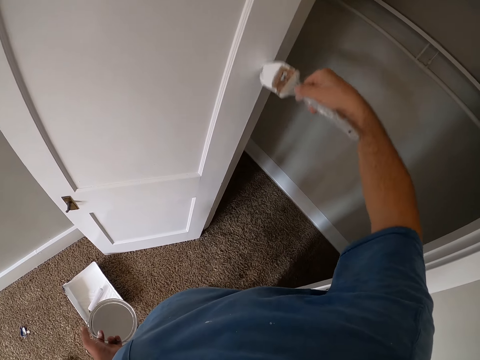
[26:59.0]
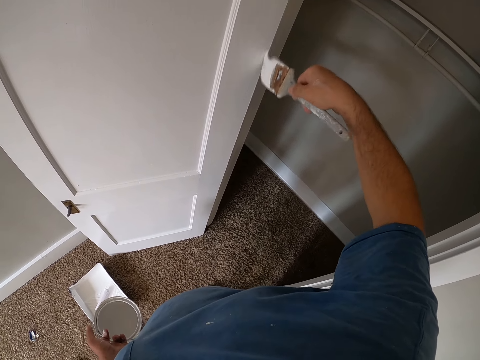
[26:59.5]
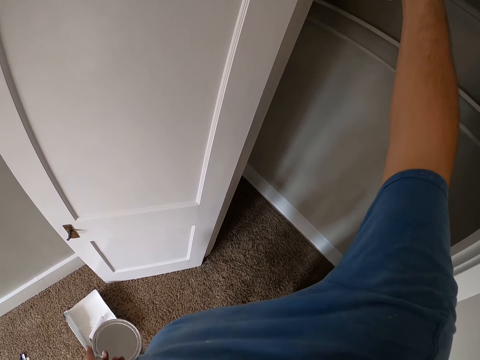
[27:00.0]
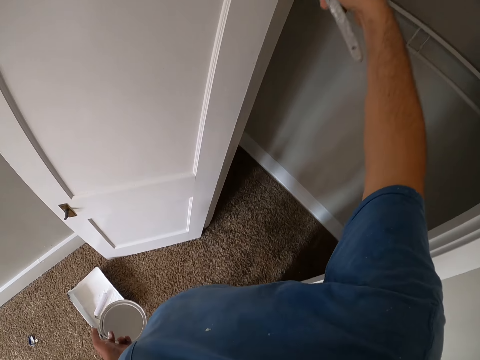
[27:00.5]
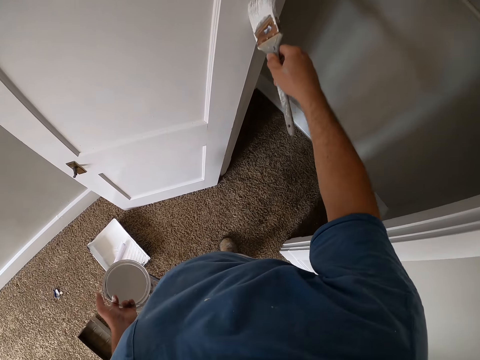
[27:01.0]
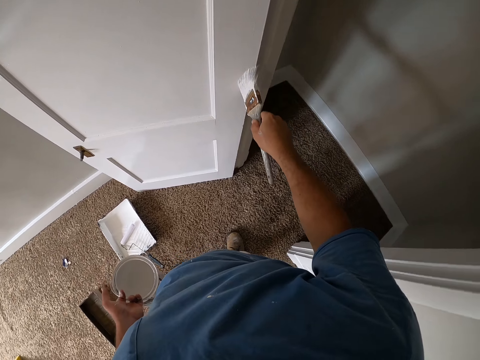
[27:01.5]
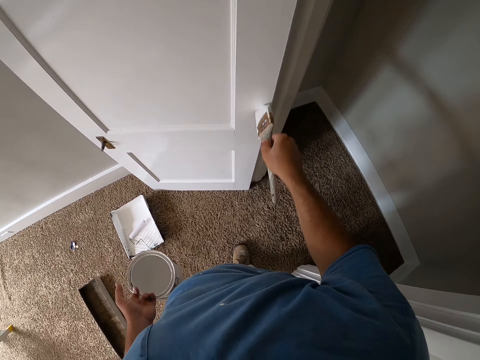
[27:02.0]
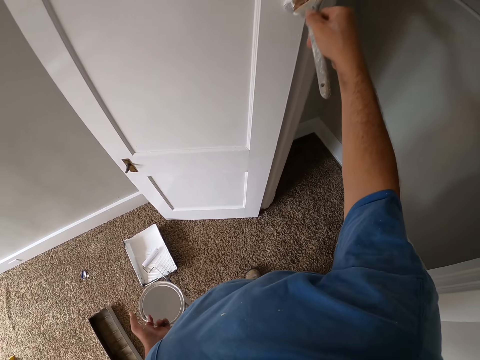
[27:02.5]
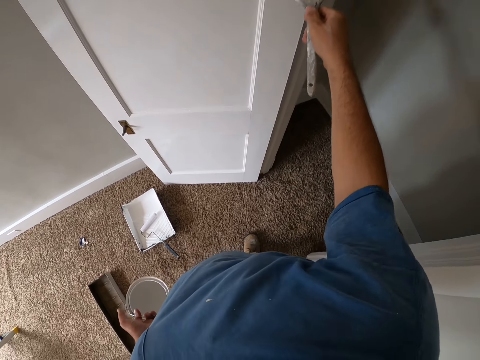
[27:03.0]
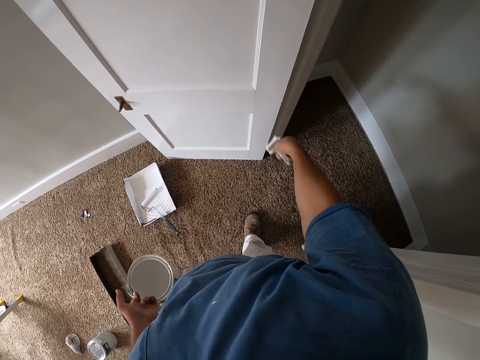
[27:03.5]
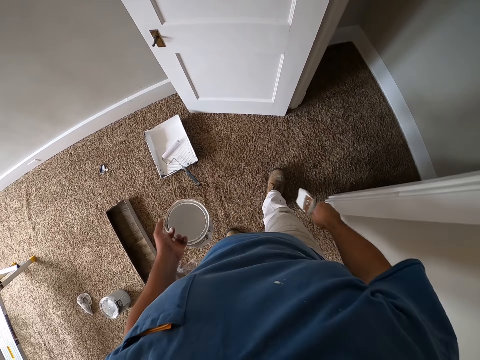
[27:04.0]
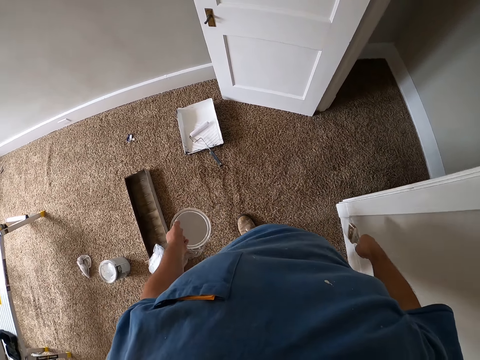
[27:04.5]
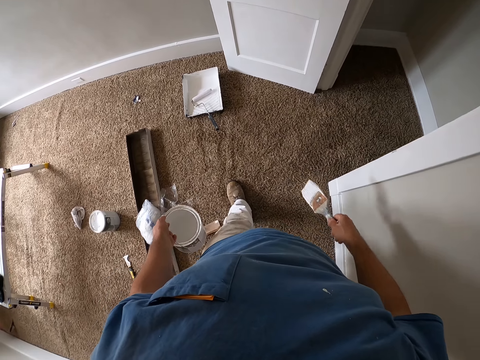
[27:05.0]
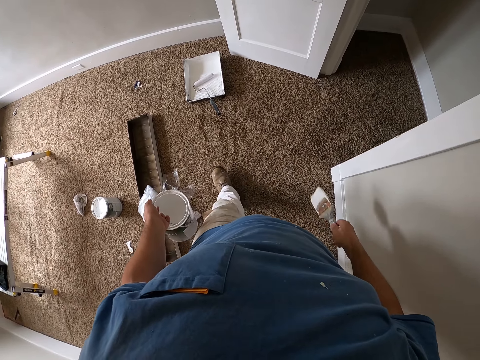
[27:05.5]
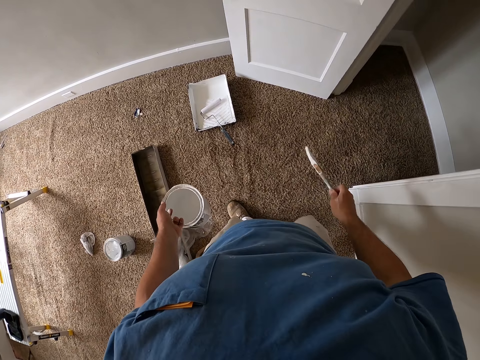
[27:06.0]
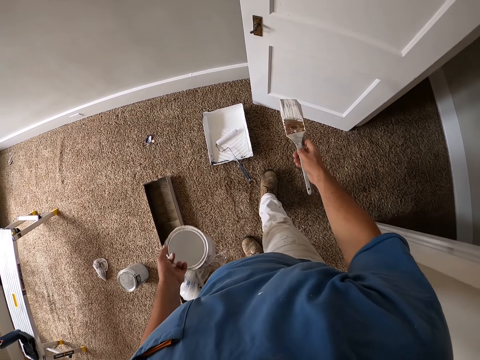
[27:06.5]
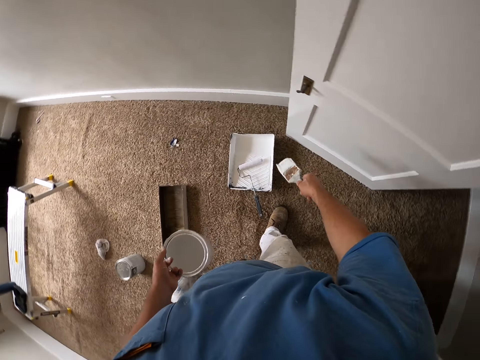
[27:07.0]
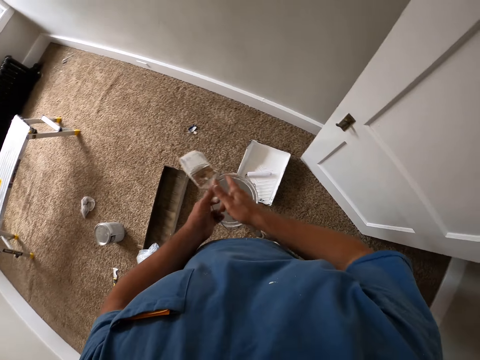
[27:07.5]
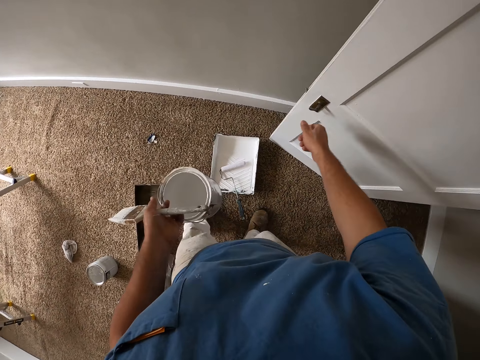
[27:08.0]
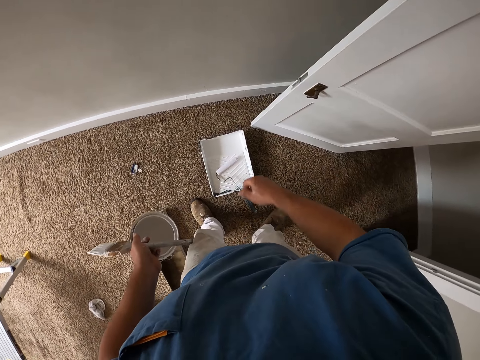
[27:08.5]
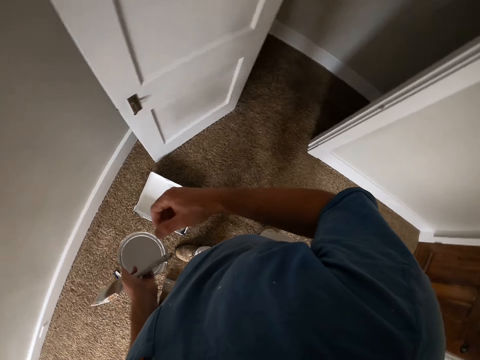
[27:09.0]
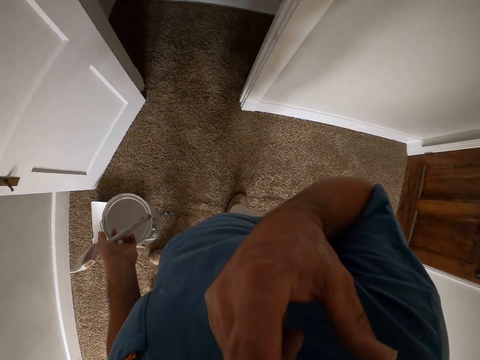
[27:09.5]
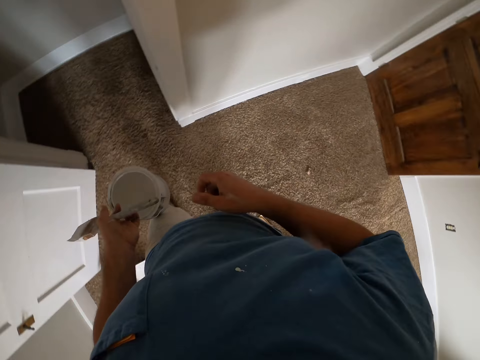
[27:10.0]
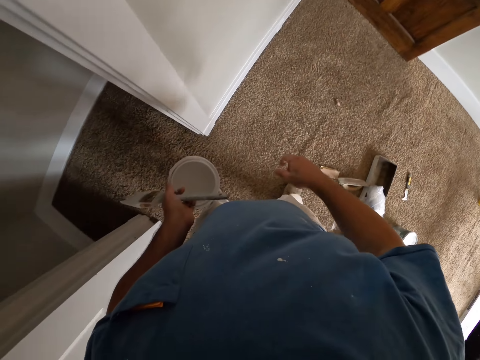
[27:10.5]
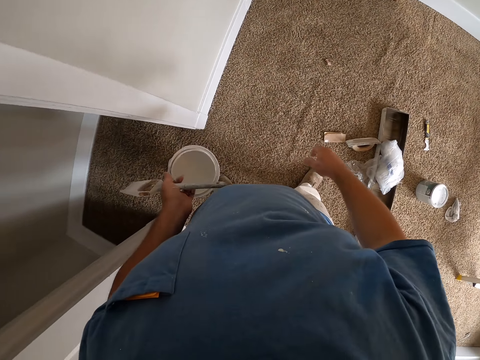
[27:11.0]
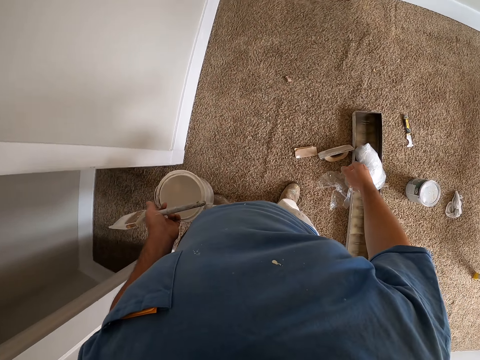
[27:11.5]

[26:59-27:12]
The camera wearer moves a step. He moves the paint brush to his left hand. He holds the brush with the other hand. He touches the door knob. He touches his face. He lifts up the hand.

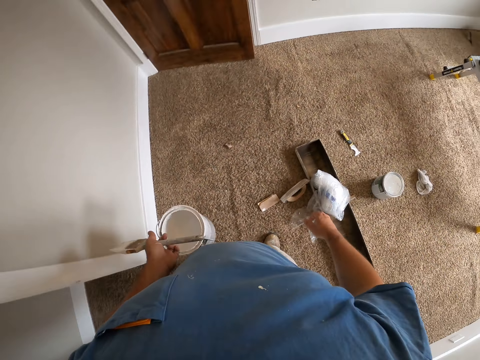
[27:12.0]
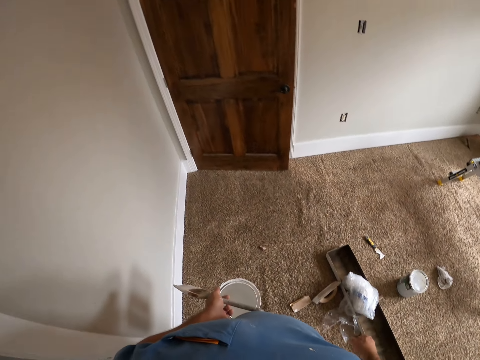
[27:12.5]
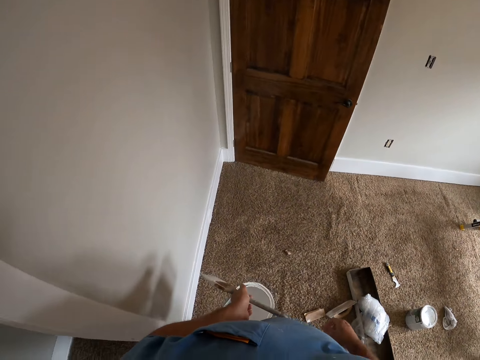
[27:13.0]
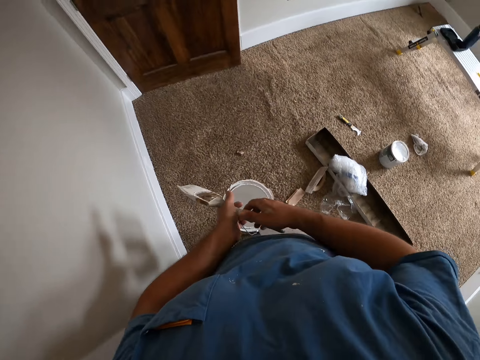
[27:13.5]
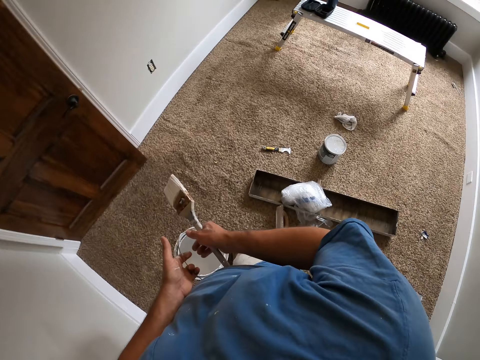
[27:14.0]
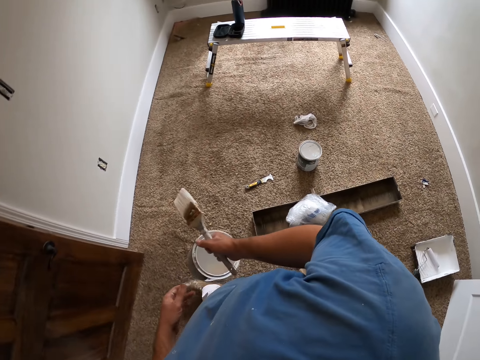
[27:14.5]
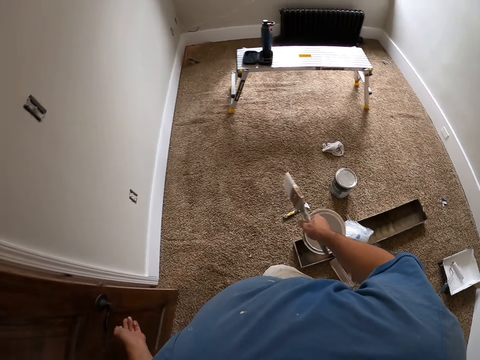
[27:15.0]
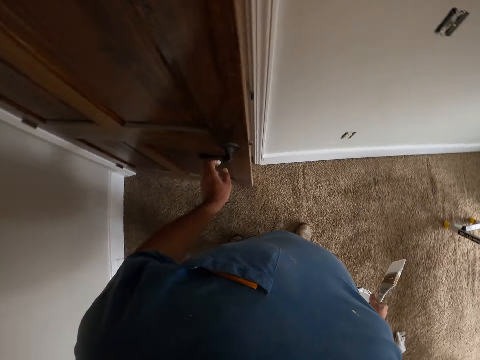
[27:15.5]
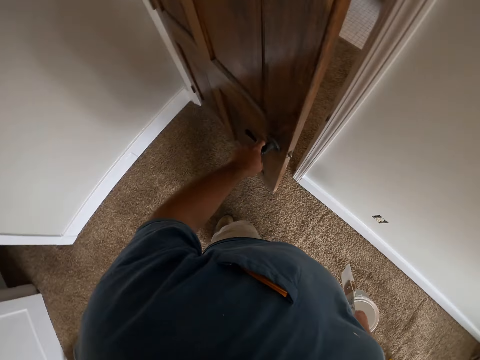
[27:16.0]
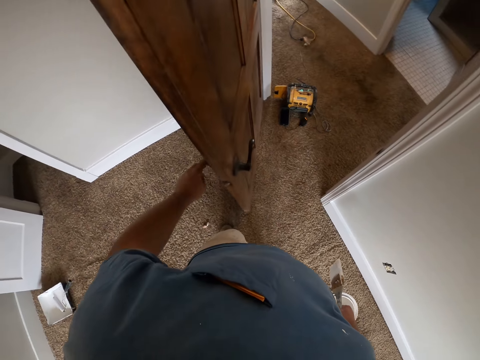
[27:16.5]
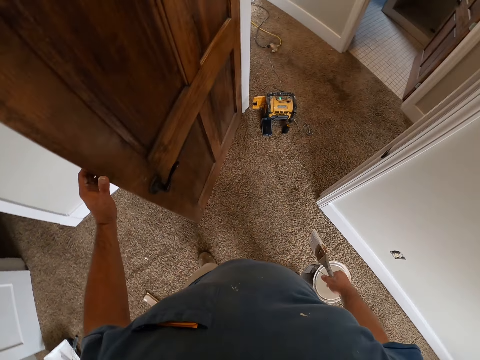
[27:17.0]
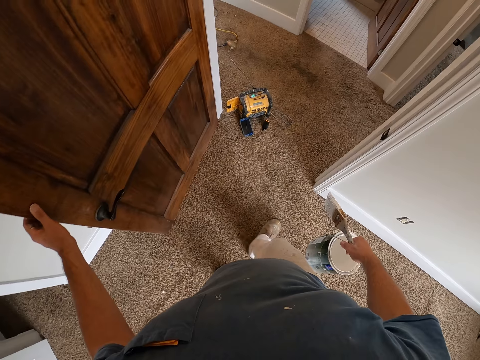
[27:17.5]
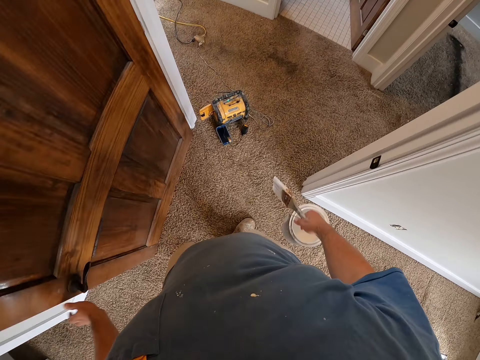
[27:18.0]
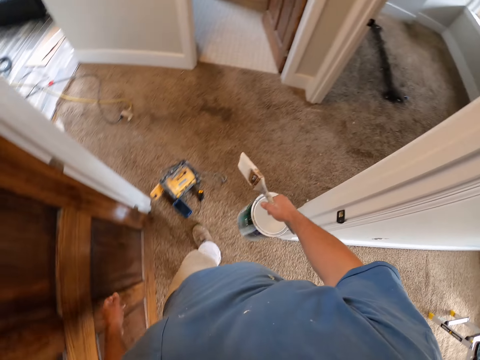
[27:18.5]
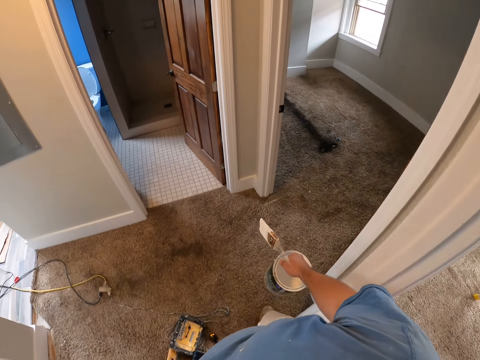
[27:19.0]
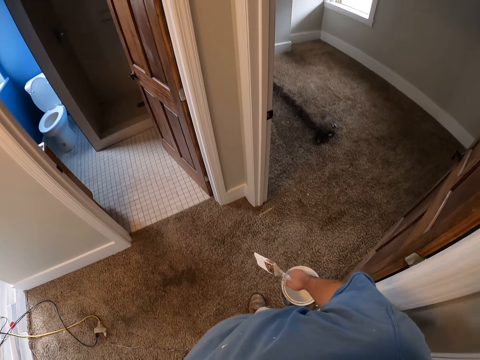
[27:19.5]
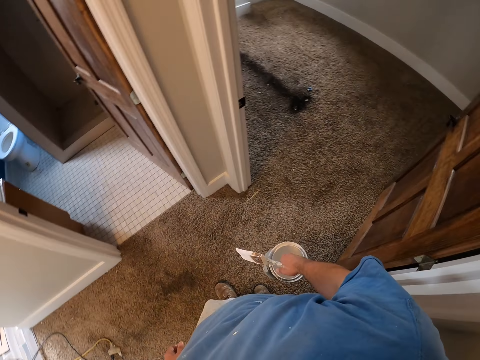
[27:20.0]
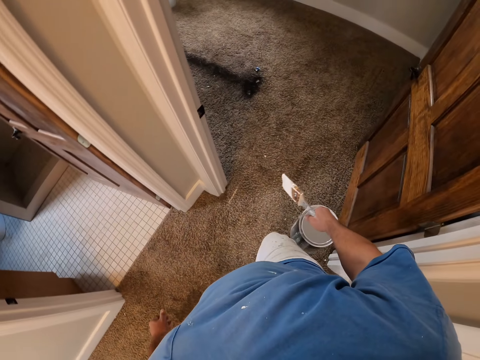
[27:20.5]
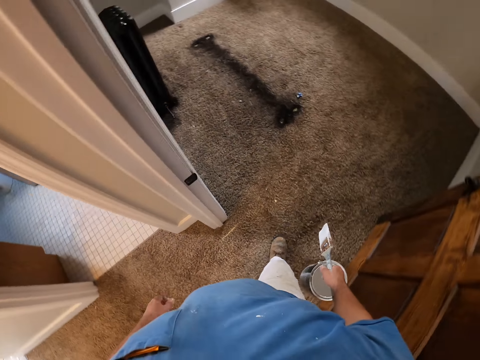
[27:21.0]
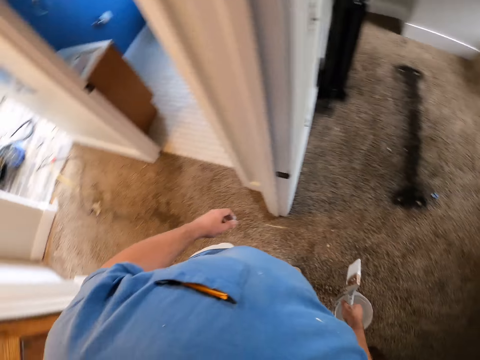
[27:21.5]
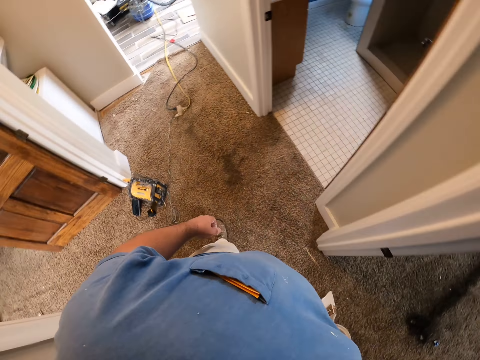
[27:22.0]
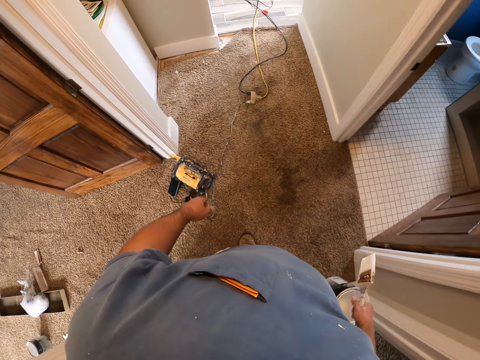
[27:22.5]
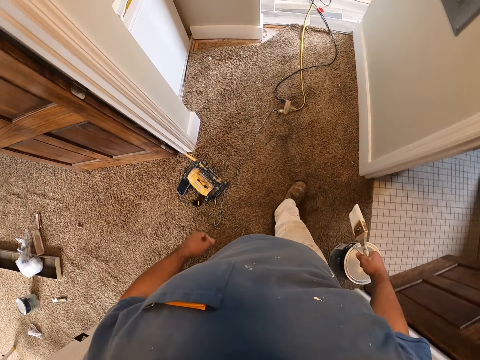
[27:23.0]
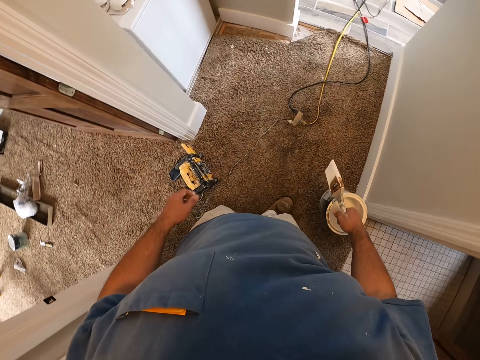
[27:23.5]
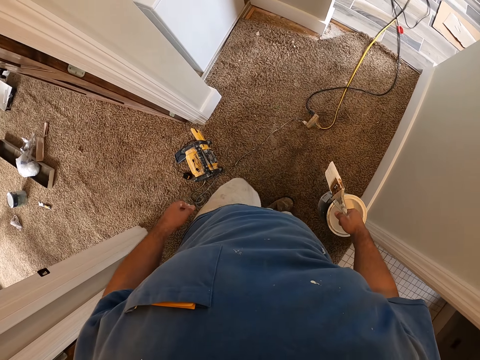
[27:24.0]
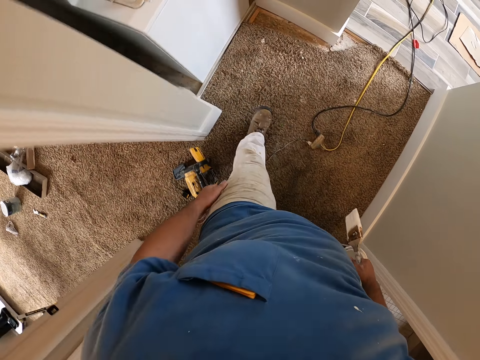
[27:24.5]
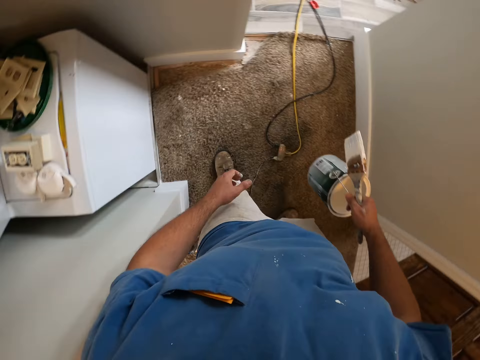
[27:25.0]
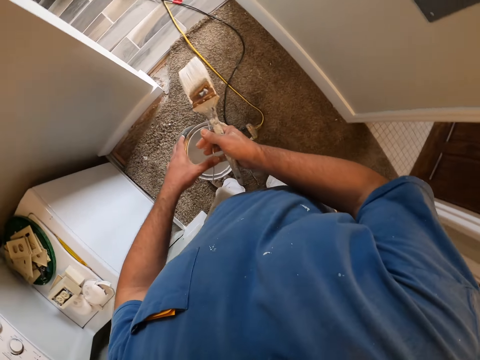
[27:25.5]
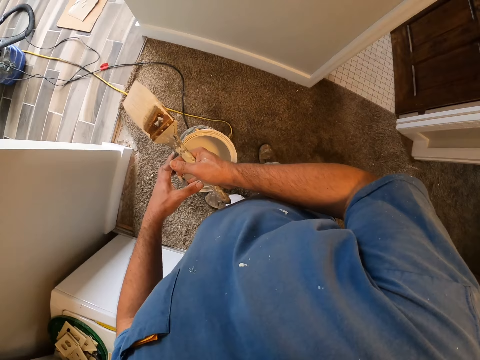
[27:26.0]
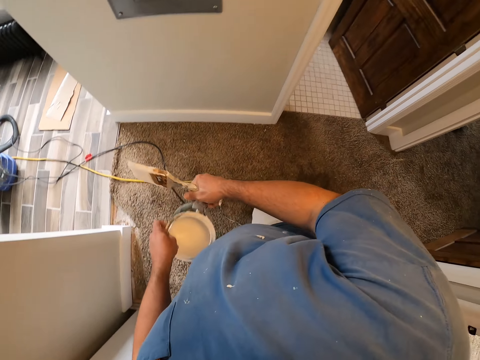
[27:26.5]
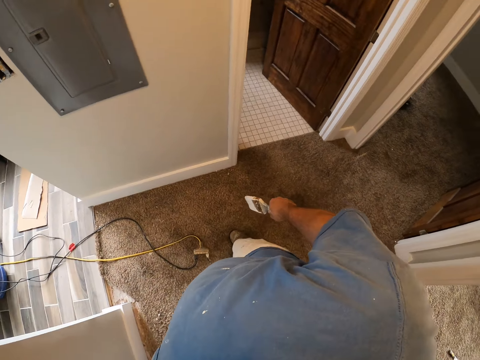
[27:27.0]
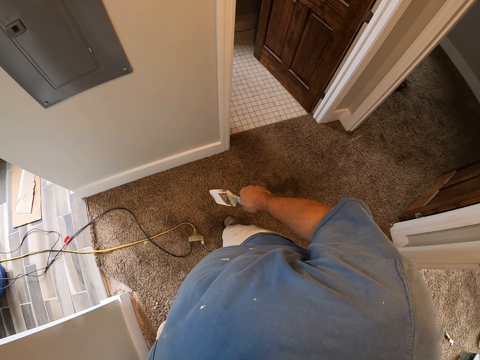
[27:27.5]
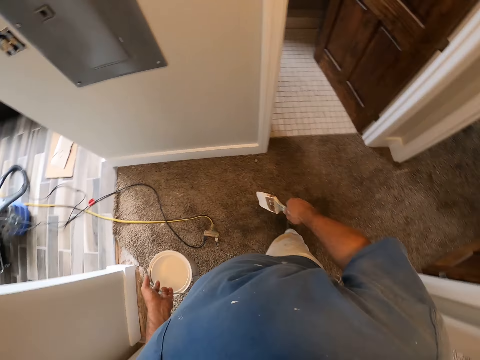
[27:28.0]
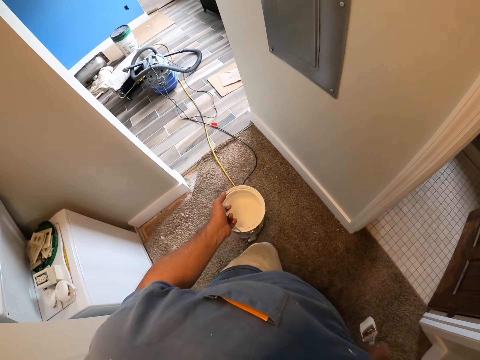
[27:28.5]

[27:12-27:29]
The camera wearer looks around. He moves the paint brush and paint container to his right hand. He holds the brush with the other hand. He opens a door with his left hand. He walks around the room. He passes the bucket of paint from his right hand to his left hand.
